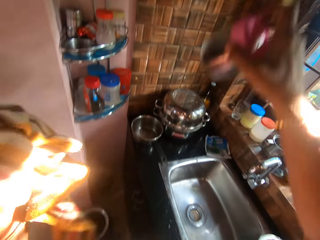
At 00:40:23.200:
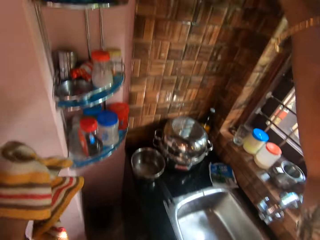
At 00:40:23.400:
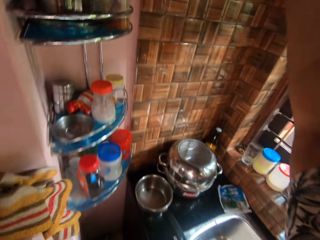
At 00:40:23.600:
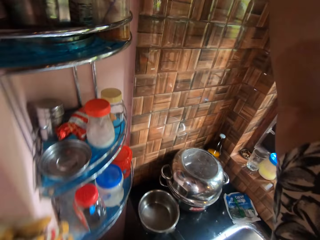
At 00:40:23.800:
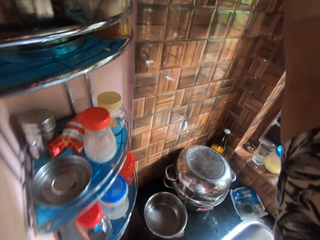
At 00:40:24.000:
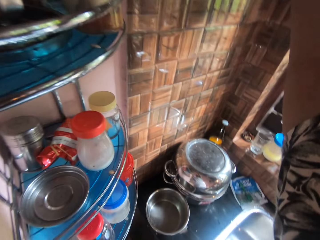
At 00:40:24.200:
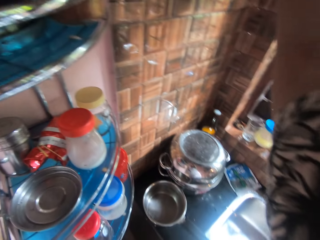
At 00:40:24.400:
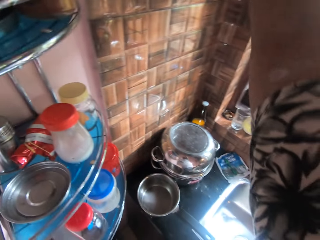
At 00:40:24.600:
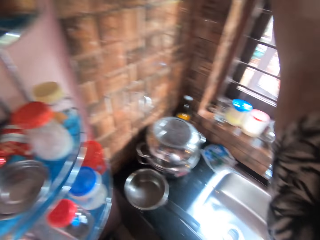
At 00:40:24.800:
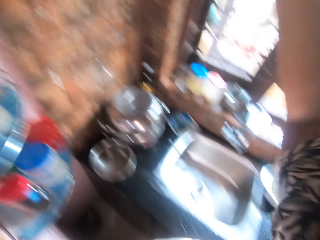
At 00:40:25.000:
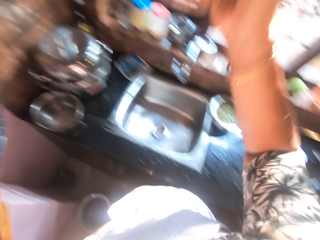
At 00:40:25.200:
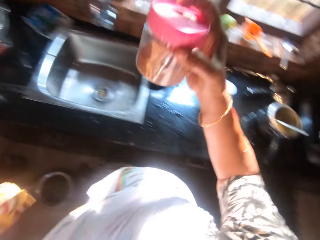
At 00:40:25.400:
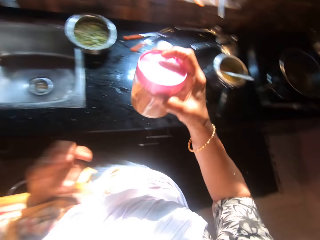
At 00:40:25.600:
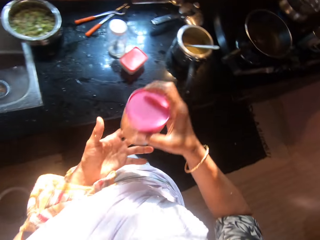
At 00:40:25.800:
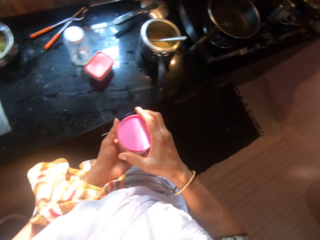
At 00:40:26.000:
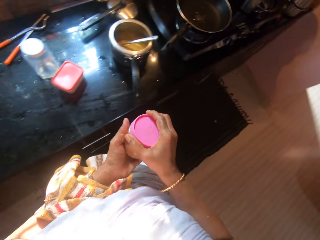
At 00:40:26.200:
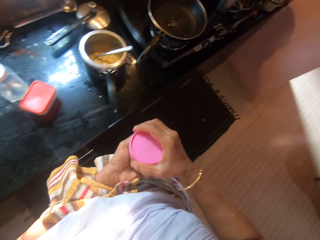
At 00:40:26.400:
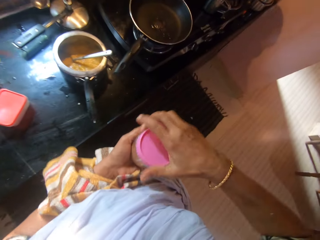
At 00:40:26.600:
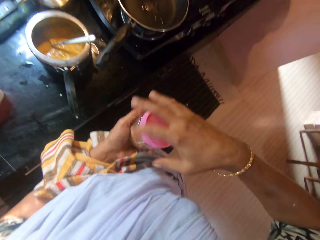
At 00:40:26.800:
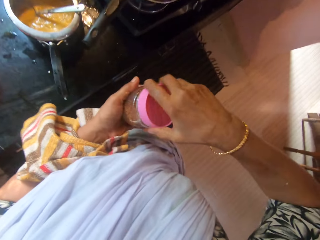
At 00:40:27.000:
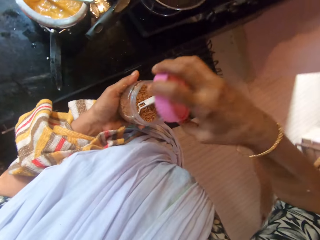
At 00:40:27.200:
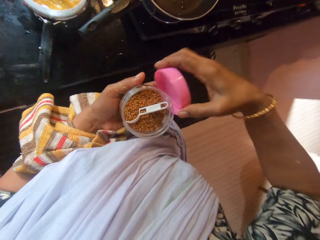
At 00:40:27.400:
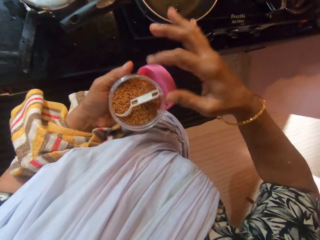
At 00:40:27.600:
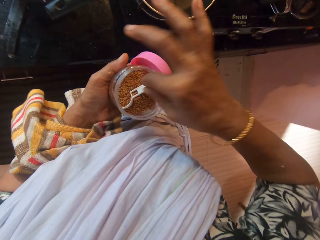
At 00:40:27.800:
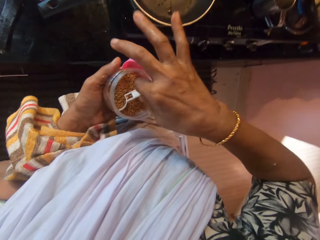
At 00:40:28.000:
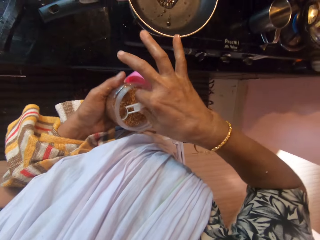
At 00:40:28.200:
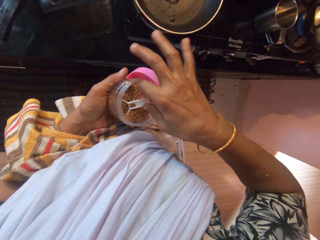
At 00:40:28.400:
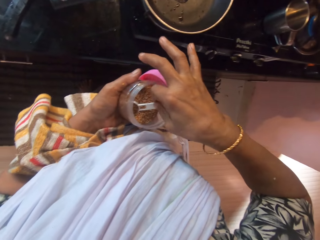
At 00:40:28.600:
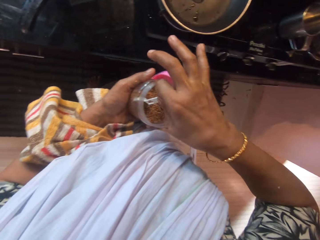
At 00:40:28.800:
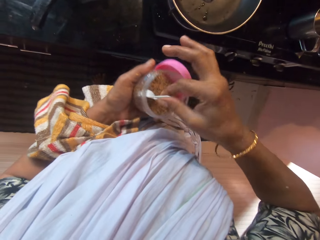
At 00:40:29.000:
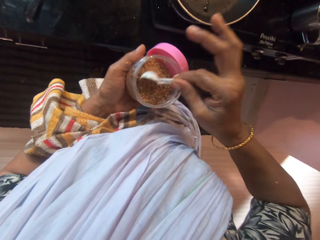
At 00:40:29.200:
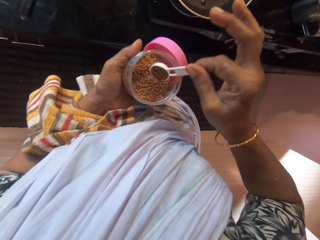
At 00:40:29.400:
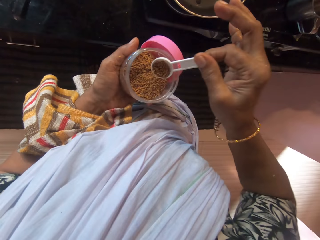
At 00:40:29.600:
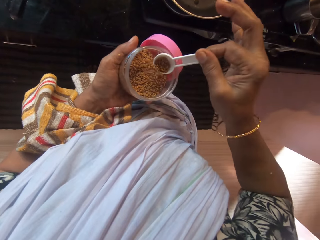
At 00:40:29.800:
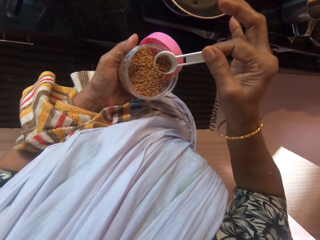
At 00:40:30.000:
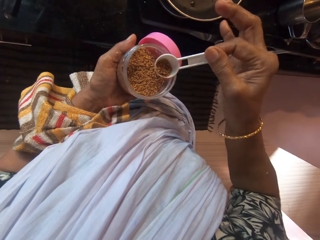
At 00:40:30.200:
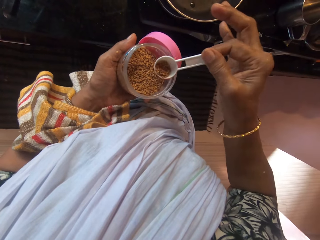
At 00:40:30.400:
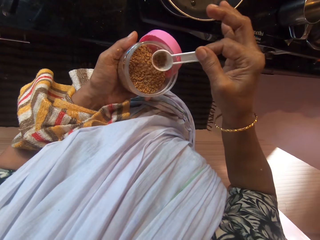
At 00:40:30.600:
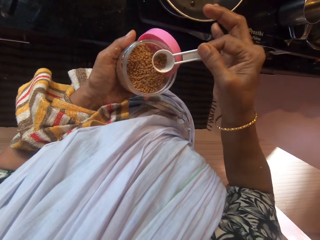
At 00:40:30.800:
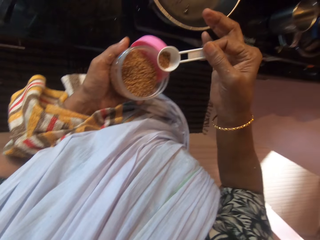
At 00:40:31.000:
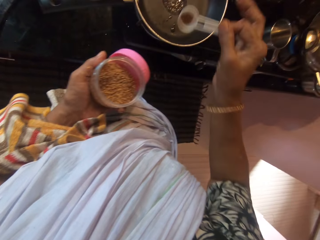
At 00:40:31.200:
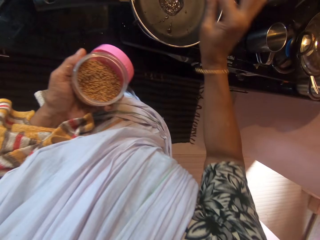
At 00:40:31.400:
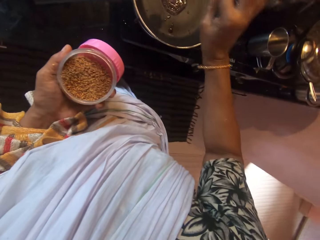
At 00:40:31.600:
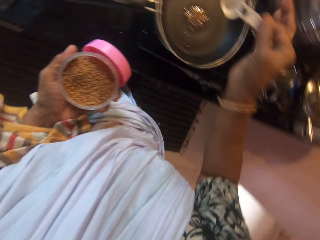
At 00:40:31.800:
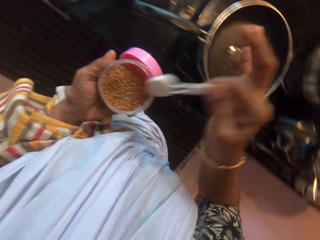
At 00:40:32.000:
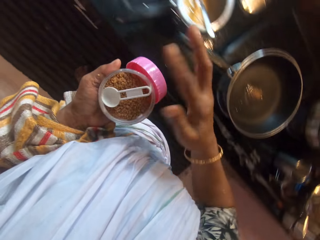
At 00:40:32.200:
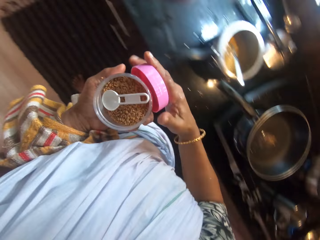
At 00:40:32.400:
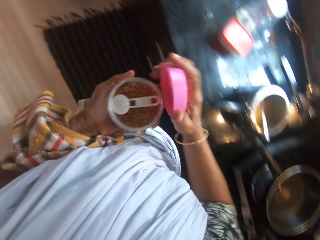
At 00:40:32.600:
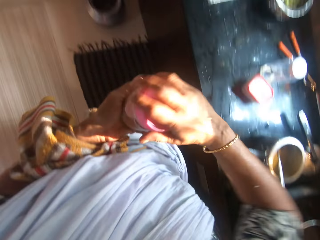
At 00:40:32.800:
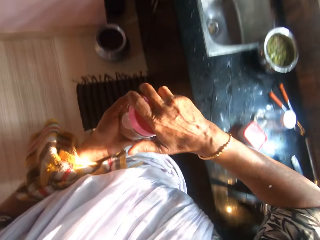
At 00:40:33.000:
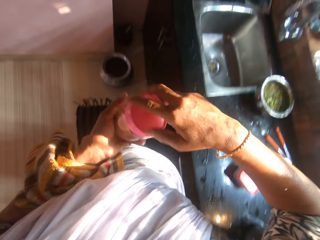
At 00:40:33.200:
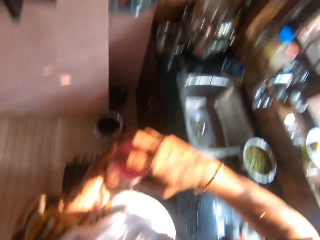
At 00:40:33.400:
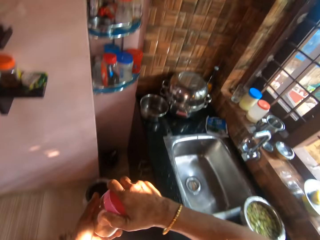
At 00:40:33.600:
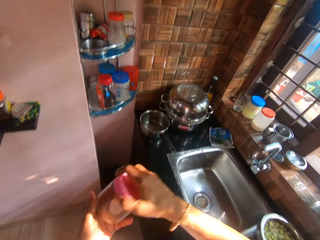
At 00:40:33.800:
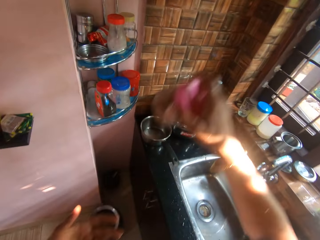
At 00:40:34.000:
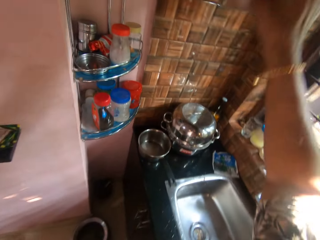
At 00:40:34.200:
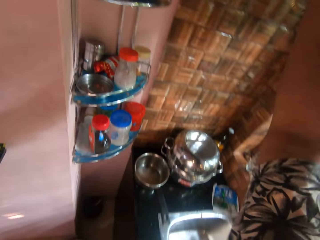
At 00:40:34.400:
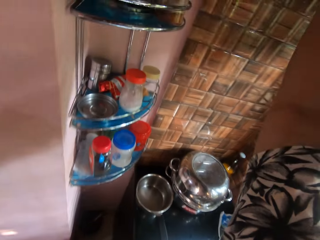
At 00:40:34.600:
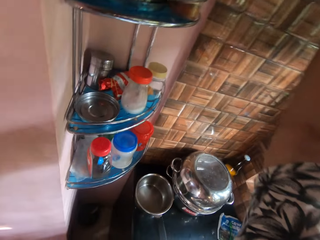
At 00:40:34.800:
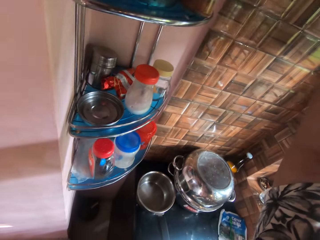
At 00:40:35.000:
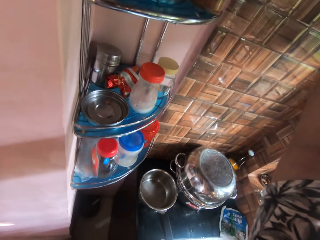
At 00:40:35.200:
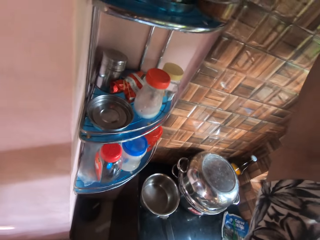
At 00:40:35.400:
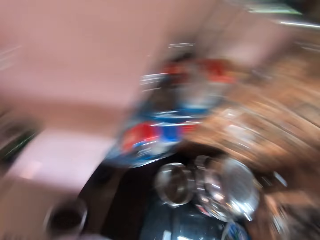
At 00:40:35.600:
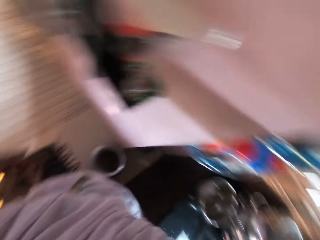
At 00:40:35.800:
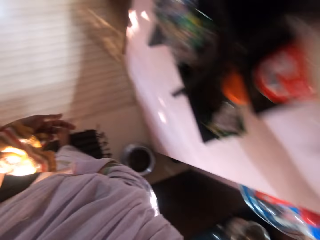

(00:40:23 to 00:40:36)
The camera wearer picks the container in her left hand with her right hand. She places the container on the shelf on the wall with her right hand. She picks a container from the shelf on the wall with her right hand. She passes the container from her right hand to her left hand. She holds the container. She opens the container in her left hand with her right hand. She places the container lid in her left hand with her right hand. She picks a spoon of coriander seeds from the container in her left hand with her right hand. She adjusts the coriander seeds in the spoon in the container with her right hand. She pours the coriander seeds in the spoon in her right hand into the pan on the cooker. She places the spoon into the container in her left hand with her right hand. She picks the container lid in her left hand with her right hand. She closes the container in her left hand with the container lid in her right hand. She picks the container in her left hand with her right hand. She places the container on the shelf on the wall with her right hand.

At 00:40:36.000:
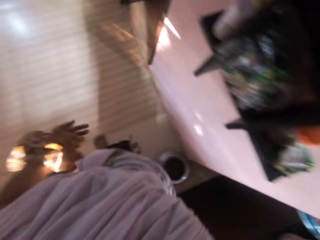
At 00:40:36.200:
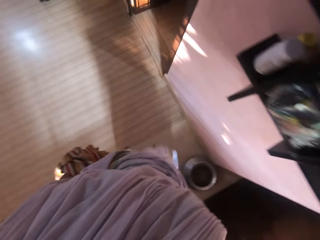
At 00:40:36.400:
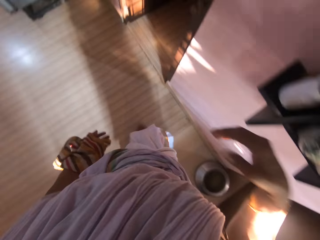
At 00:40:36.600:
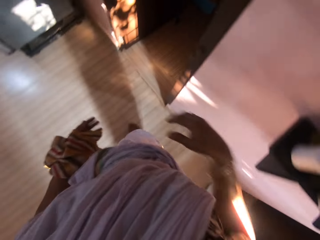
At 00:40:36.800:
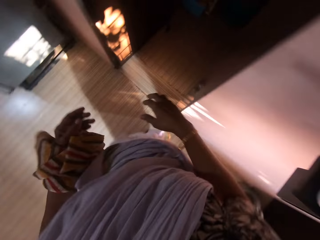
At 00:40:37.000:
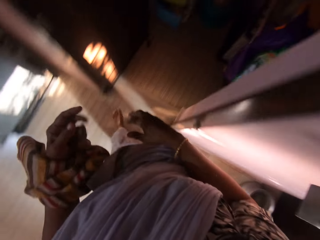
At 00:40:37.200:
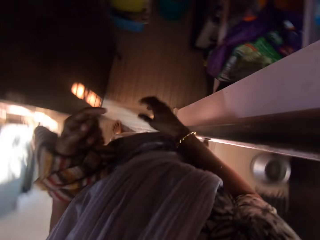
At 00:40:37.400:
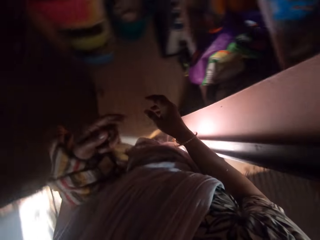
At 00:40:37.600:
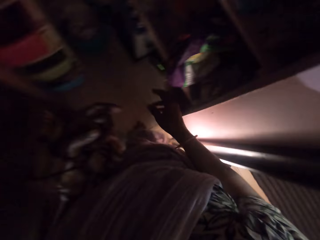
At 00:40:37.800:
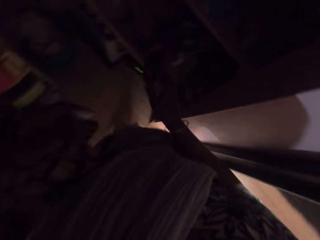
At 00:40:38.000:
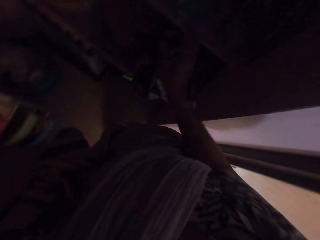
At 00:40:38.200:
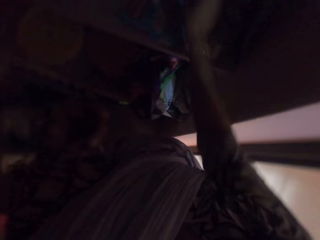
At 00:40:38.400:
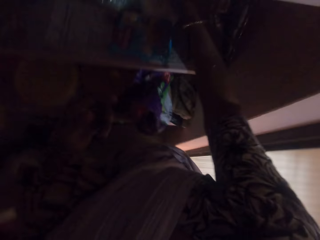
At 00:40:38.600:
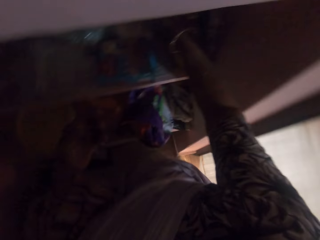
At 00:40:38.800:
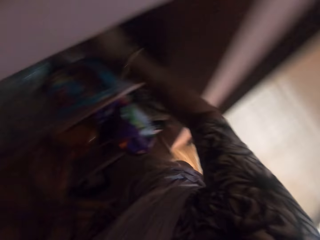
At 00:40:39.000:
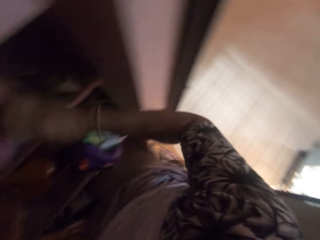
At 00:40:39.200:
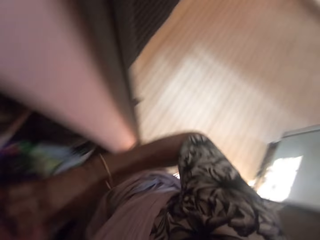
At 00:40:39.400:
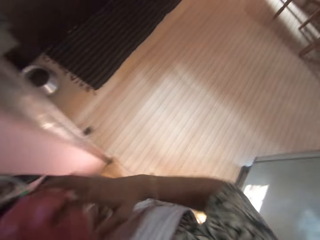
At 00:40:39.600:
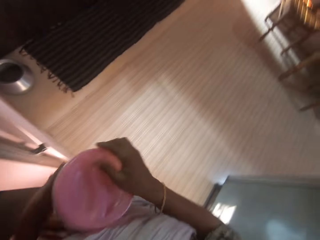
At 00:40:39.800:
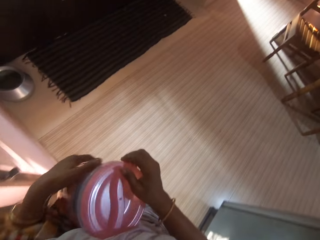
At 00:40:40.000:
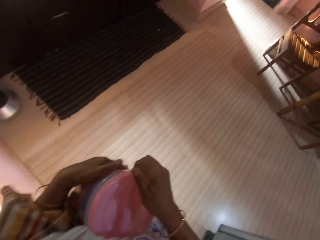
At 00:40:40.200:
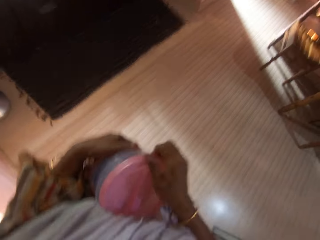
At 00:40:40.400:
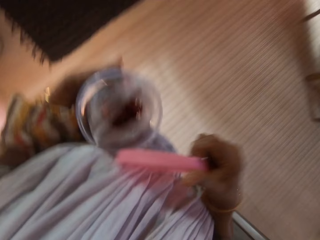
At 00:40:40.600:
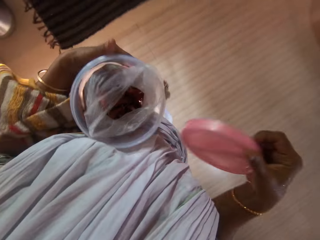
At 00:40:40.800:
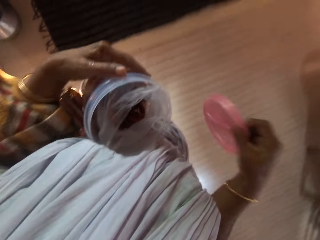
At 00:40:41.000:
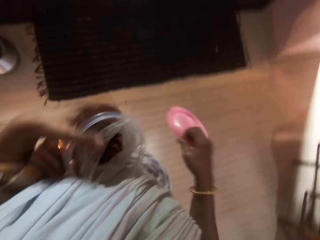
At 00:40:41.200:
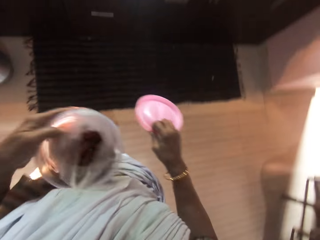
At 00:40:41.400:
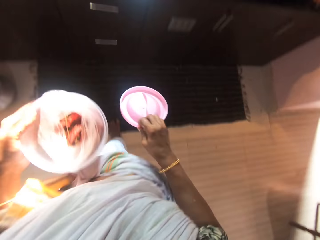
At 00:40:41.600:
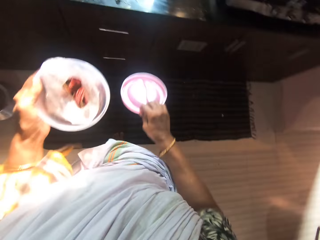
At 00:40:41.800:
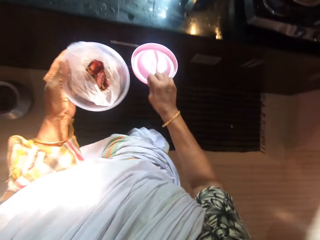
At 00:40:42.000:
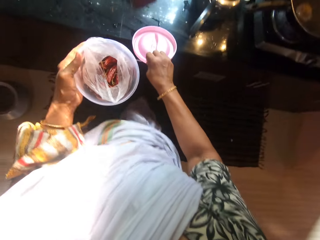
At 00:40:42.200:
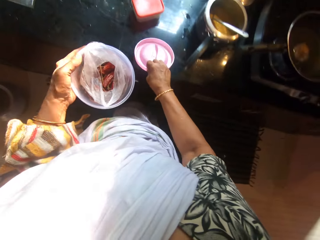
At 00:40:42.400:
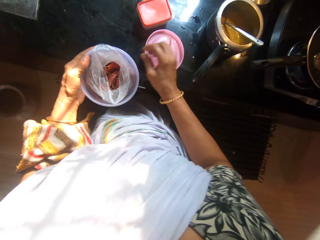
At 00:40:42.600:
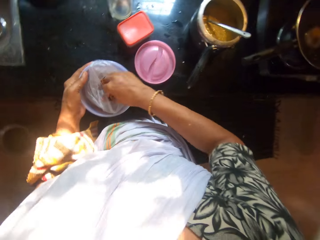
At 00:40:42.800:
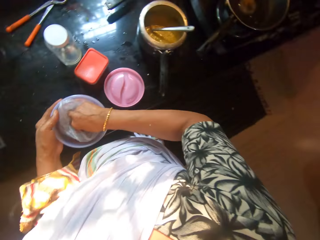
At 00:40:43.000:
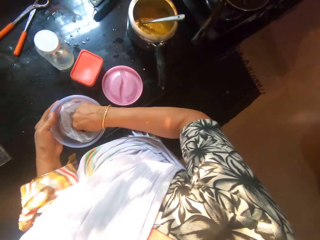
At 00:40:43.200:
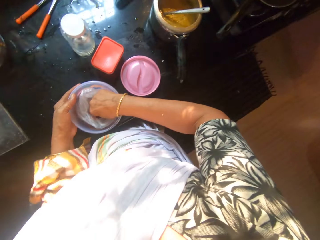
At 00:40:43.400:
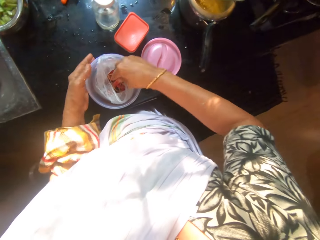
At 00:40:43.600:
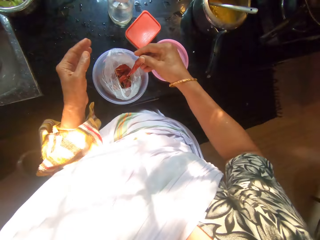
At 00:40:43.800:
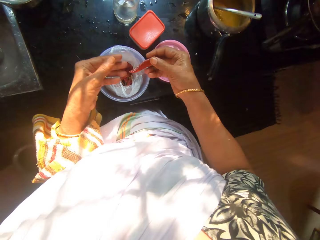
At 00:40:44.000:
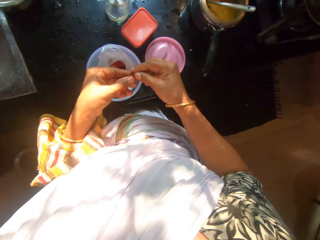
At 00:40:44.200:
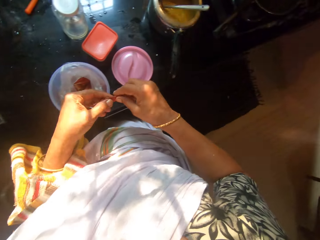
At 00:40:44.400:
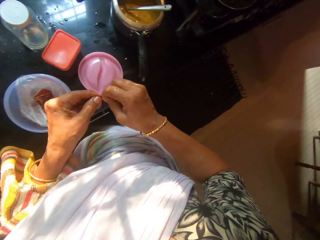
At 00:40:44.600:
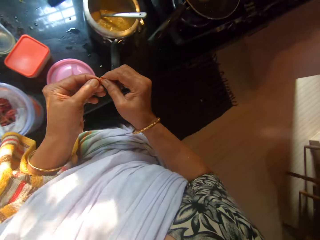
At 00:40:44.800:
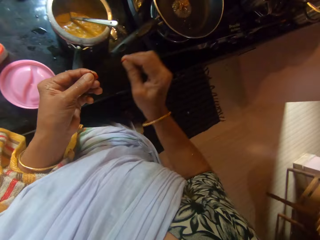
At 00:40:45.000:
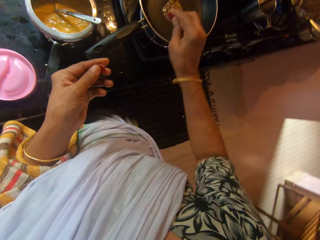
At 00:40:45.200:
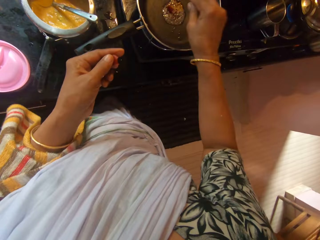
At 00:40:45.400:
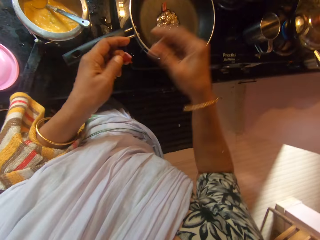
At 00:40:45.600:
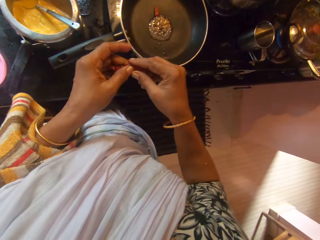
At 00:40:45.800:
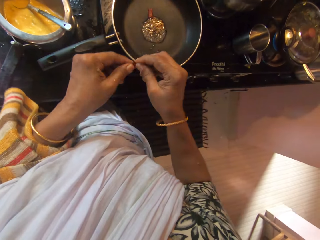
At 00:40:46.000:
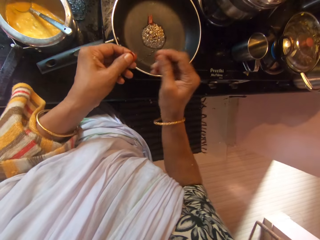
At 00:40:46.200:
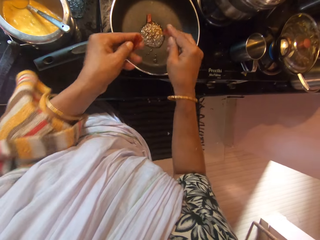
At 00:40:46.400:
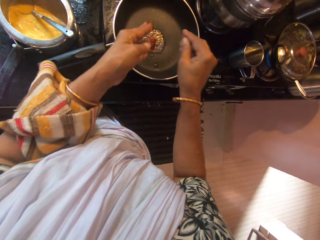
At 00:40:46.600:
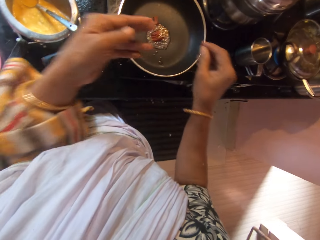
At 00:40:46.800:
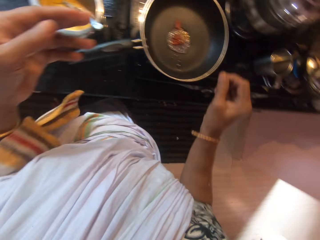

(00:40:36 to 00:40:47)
The camera wearer walks. She picks a container from a shelf on the wall with her right hand. She passes the container from her right hand to her left hand. She holds the container. She opens the container in her left hand with her right hand. She walks. She walks. She places the container lid on the cabinet with her right hand. She places the container on the cabinet with her right hand. She picks pepper from the container on the cabinet with her right hand. She tears the pepper with both hands. She drops the chili pepper in her right hand into the frying pan on the cooker. She cuts the chili pepper with her hands. She drops the chili pepper in her right hand into the frying pan on the cooker. She drops the chili pepper in her left hand into the frying pan on the cooker.
